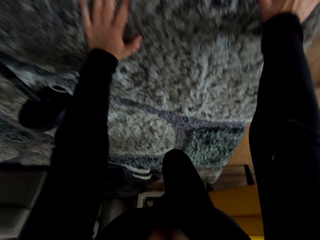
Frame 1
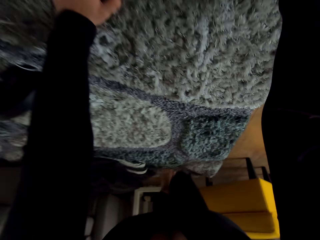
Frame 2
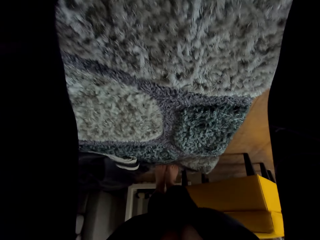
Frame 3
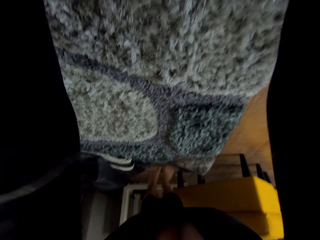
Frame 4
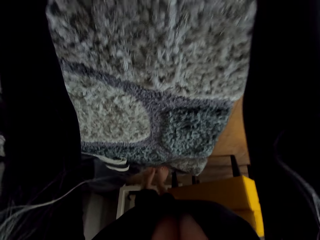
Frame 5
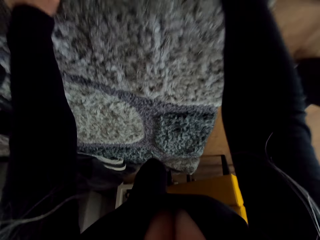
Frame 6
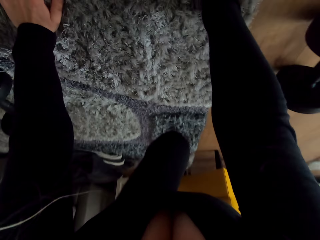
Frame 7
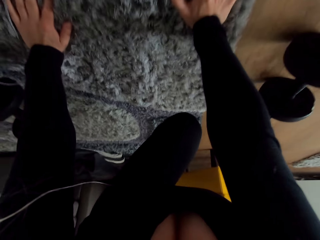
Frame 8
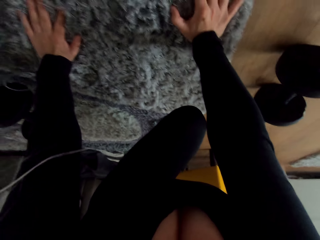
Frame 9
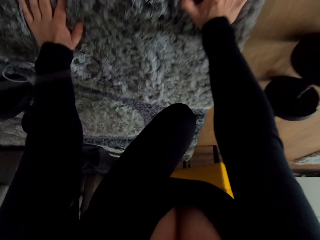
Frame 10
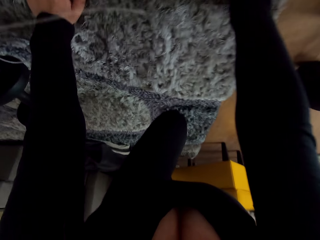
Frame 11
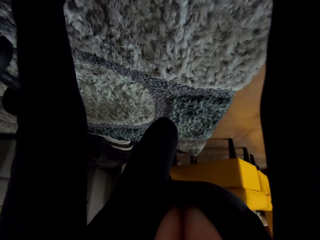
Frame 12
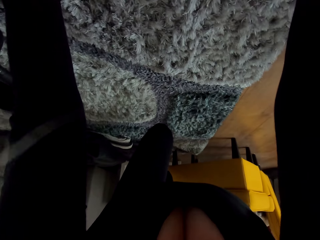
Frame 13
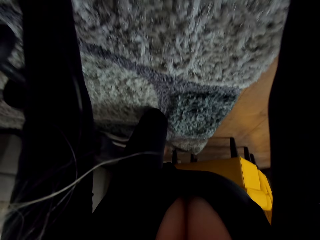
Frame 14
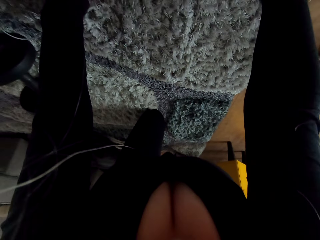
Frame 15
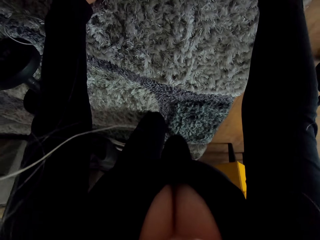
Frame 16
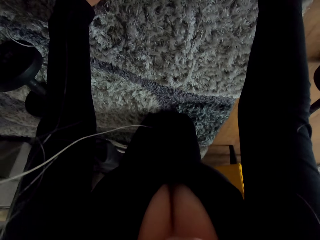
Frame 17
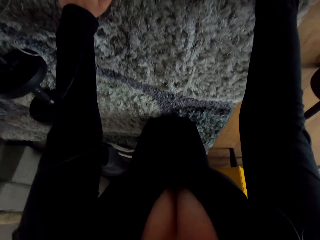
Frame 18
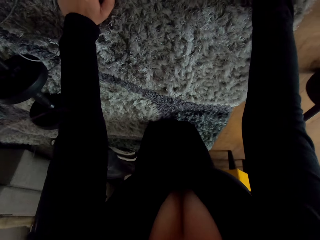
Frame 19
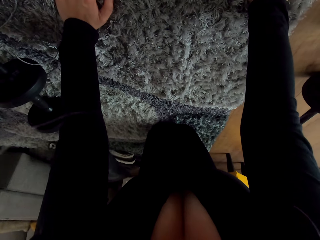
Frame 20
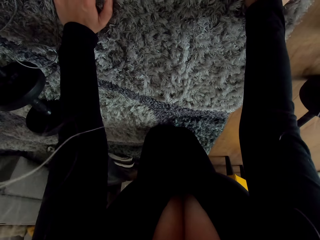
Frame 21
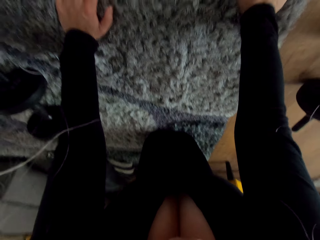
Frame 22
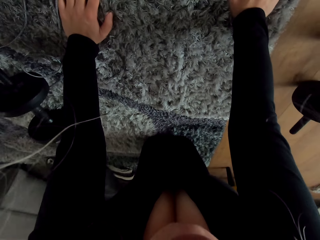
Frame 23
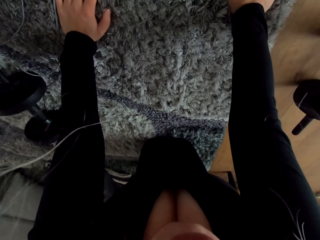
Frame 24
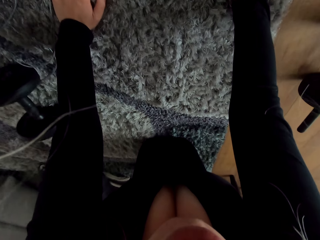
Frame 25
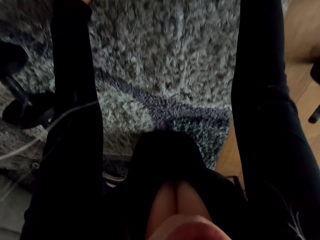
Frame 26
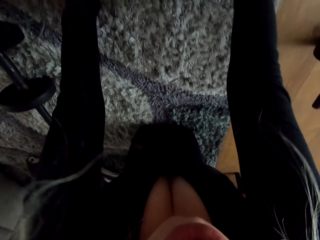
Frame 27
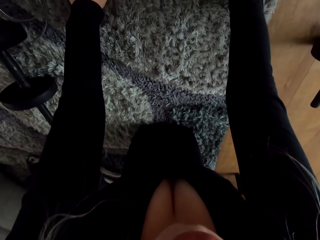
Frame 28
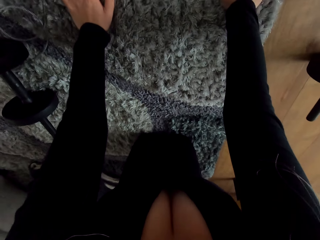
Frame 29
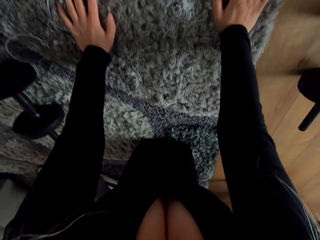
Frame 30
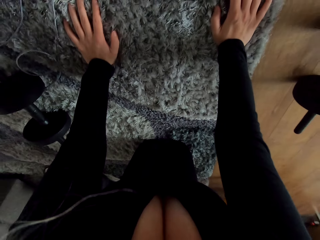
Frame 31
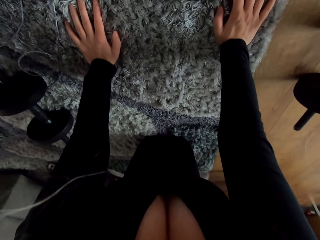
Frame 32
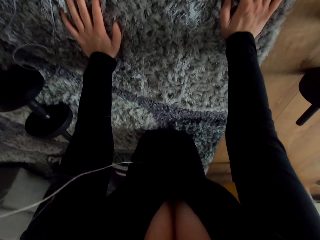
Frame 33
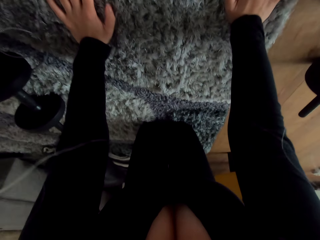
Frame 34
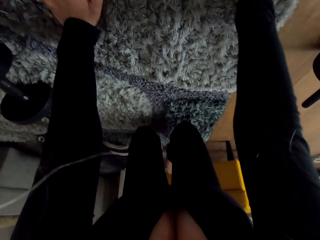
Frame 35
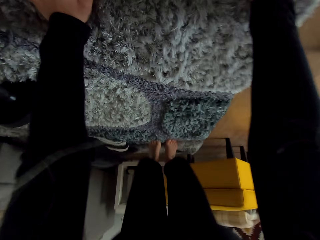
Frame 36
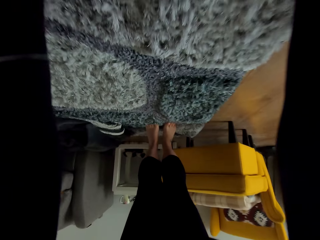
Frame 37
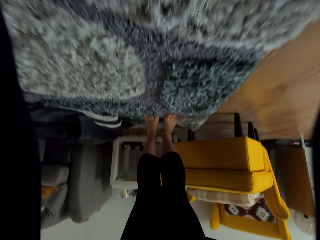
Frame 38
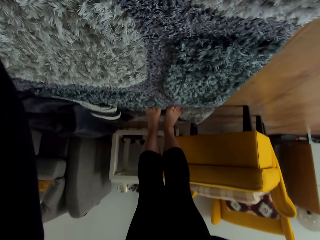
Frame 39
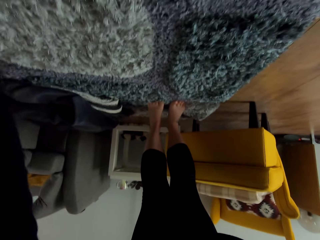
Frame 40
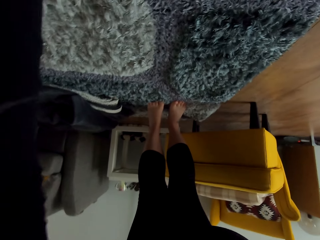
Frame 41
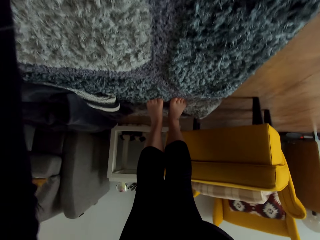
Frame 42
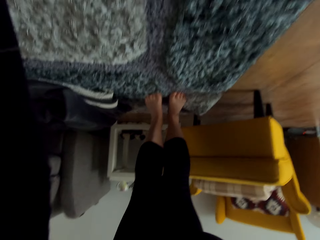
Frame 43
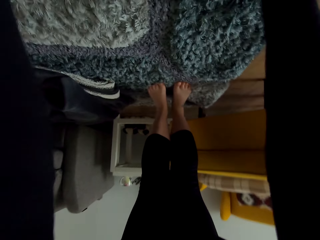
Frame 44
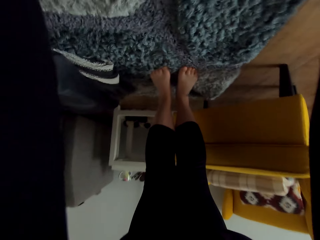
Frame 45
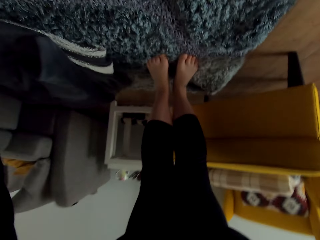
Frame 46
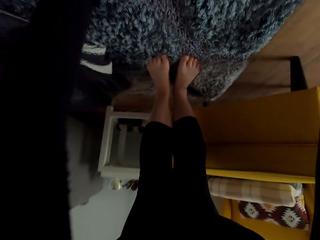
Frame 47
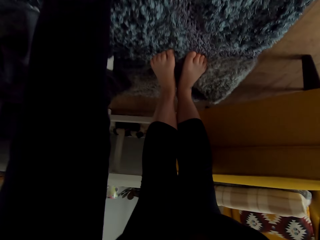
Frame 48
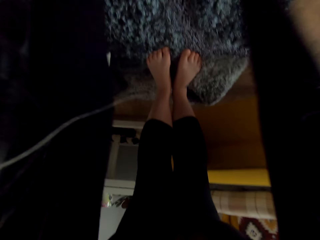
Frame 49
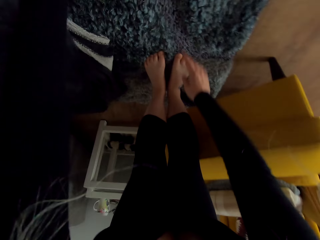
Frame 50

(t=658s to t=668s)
The camera wearer moves on the carpet.

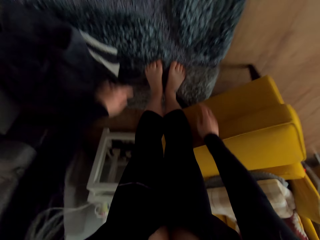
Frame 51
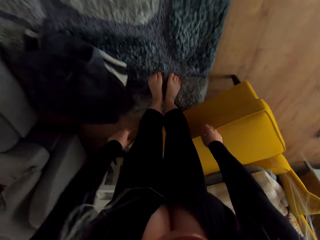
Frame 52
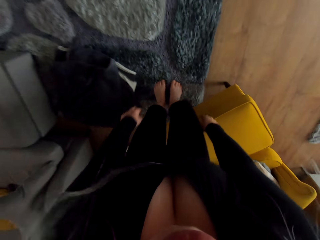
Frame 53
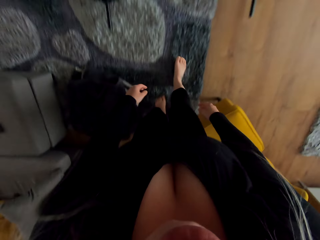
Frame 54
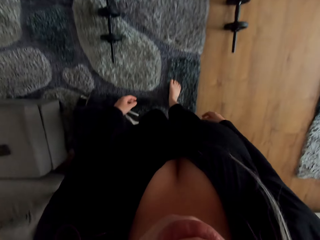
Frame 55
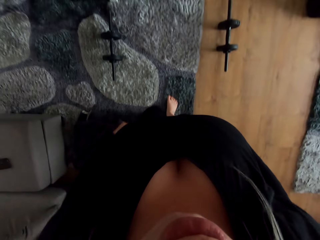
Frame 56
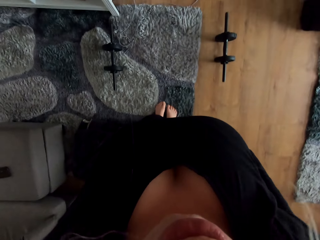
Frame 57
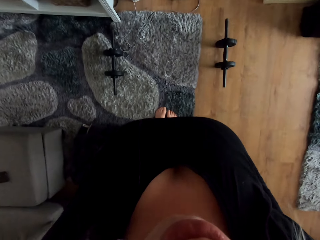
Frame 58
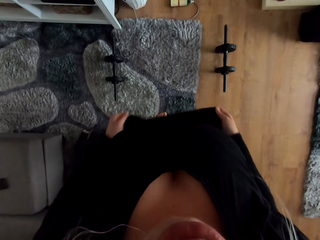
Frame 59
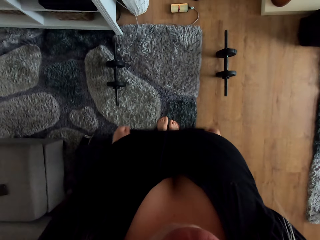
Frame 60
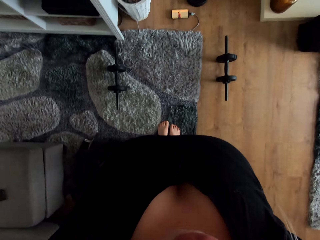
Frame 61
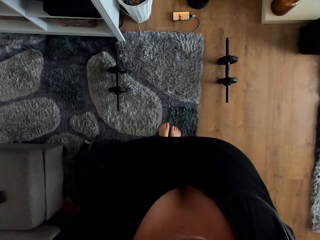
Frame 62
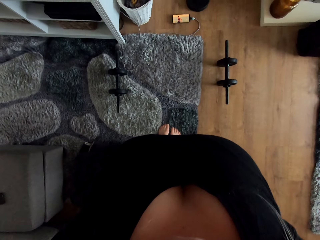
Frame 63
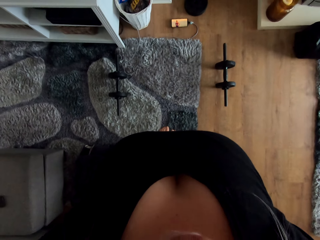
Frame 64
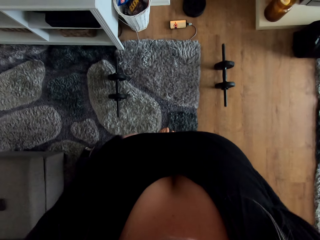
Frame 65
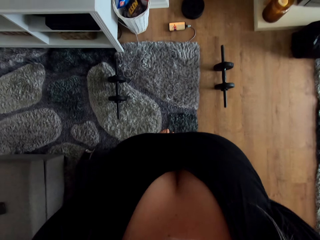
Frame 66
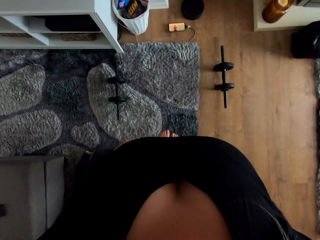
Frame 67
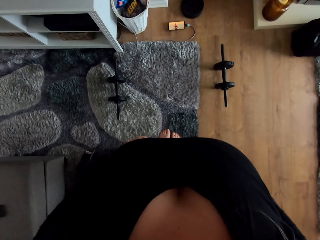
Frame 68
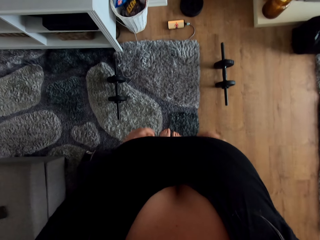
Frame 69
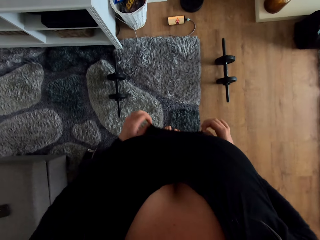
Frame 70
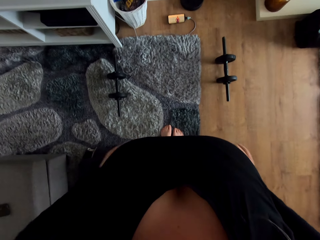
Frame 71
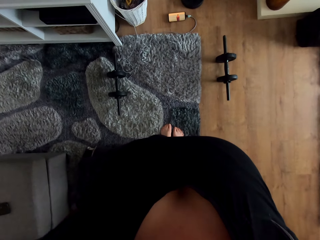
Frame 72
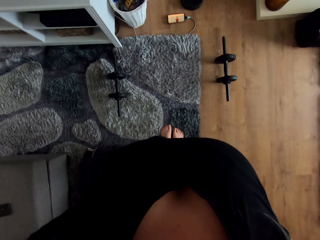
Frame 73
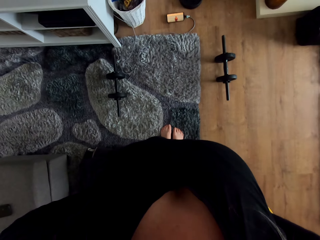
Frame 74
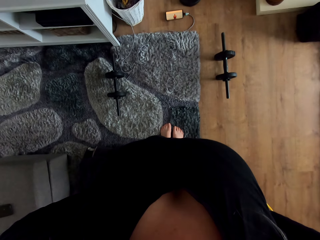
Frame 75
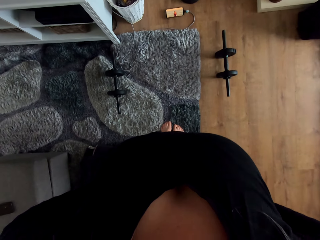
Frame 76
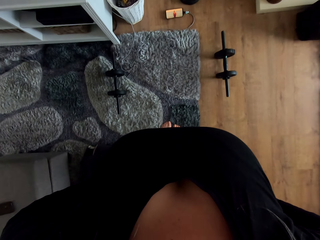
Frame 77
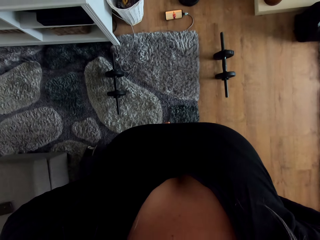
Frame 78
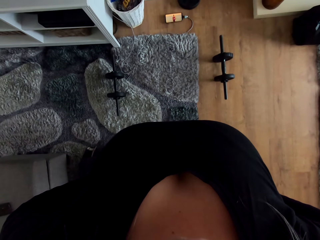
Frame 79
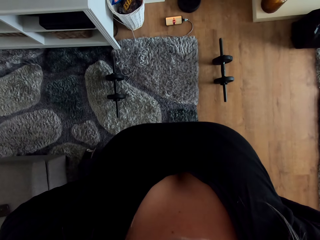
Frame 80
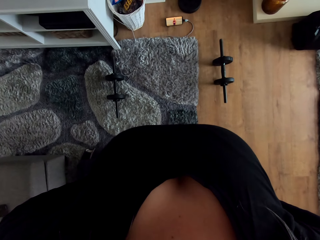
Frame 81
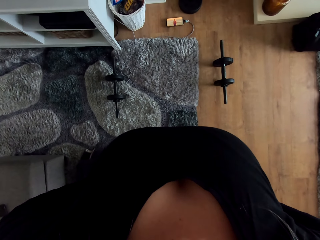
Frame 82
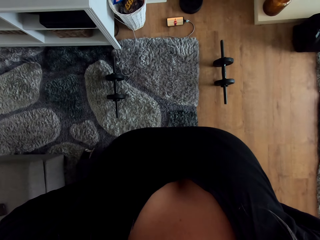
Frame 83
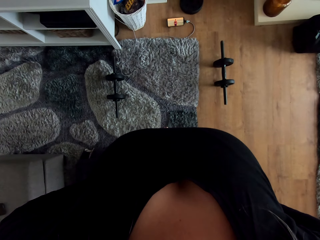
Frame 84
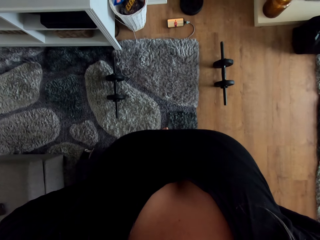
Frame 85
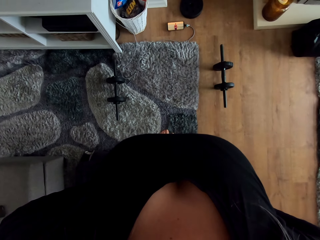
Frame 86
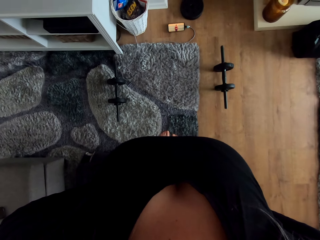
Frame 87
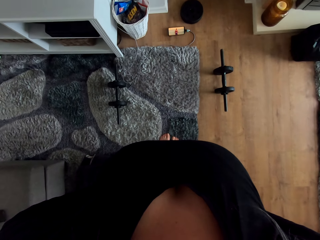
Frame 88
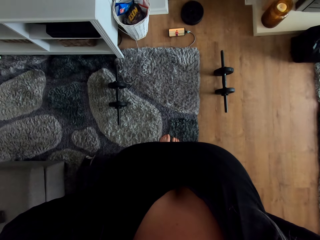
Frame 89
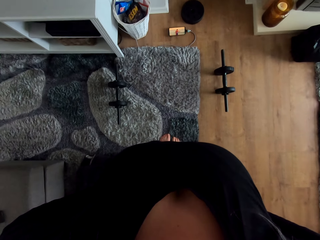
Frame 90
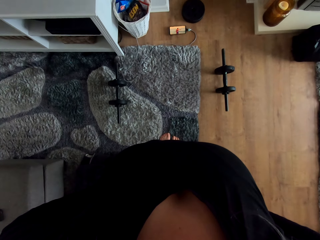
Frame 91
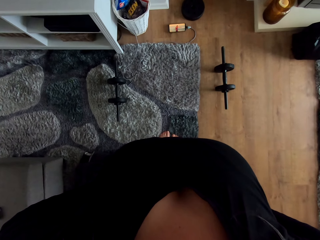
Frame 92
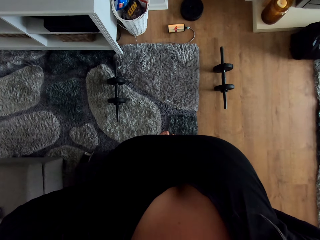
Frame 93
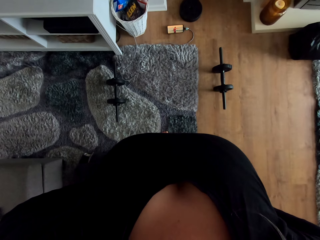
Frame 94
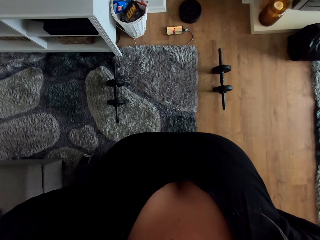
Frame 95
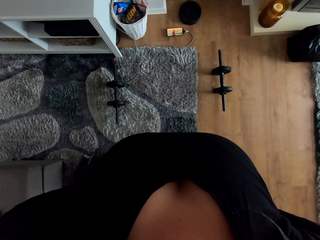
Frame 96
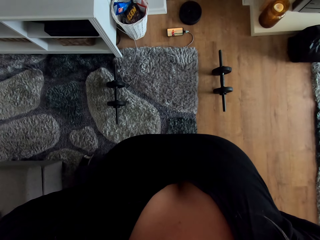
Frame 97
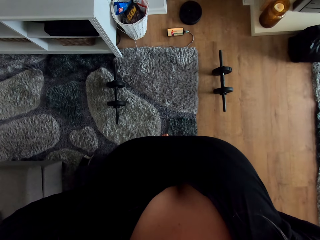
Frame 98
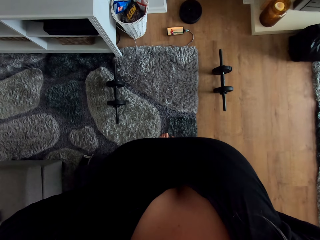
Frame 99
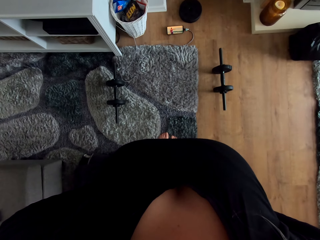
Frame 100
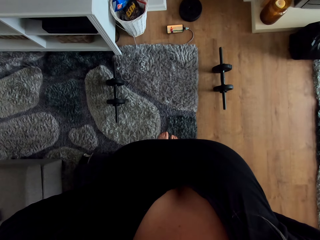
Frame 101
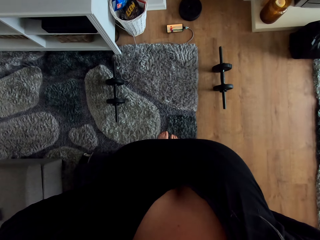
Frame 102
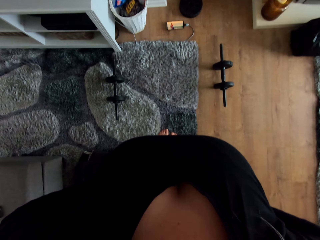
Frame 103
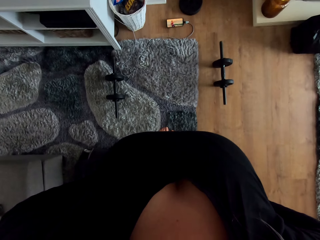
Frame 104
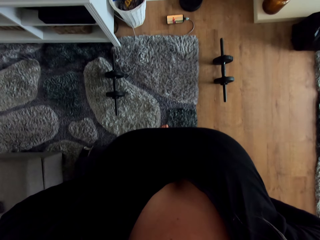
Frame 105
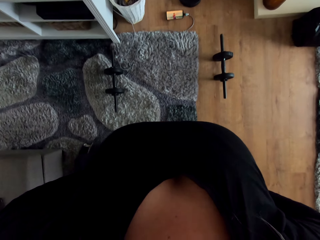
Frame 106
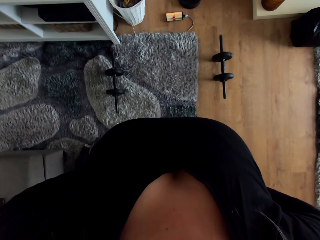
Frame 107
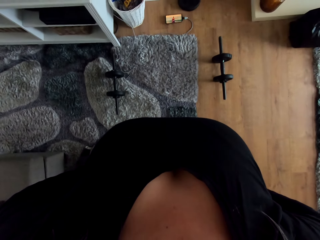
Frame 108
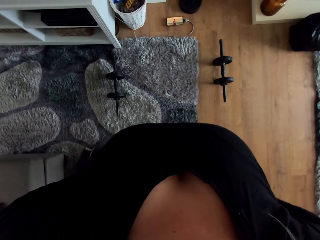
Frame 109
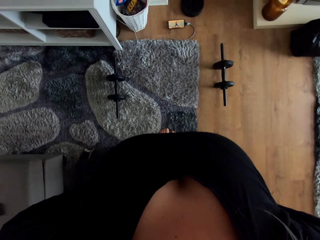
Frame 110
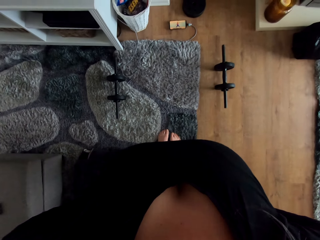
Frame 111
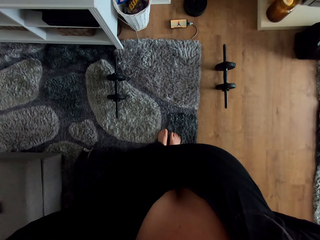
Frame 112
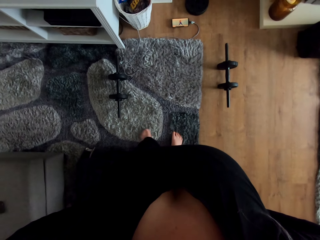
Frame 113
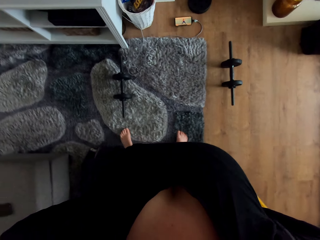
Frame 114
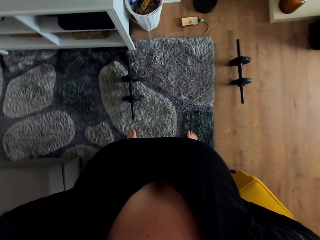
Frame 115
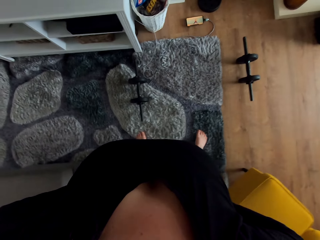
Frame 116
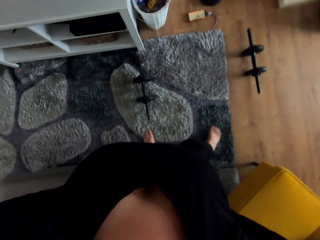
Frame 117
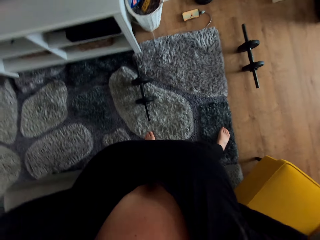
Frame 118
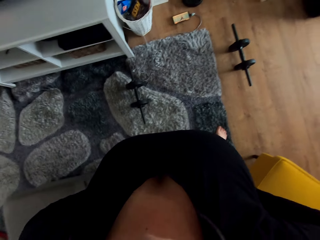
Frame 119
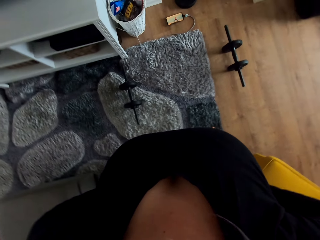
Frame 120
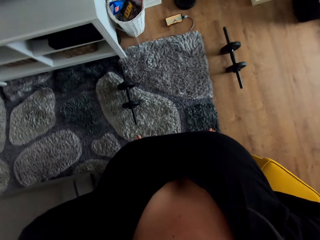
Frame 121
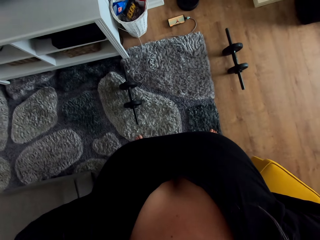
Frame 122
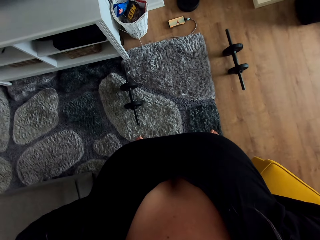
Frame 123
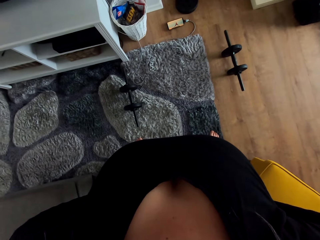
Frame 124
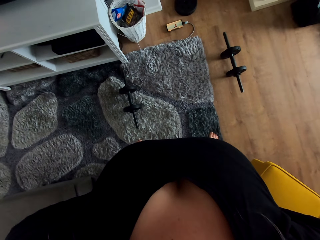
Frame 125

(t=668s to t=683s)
The camera wearer stretches her cloth. She stands up. She holds her waist with both hands. She moves her legs.
